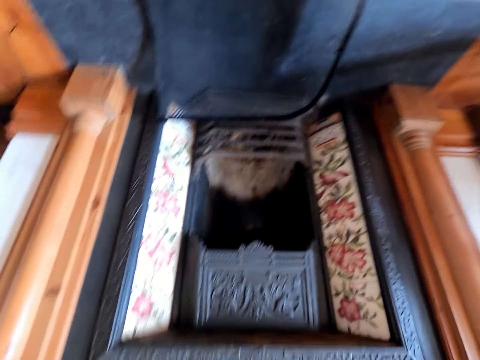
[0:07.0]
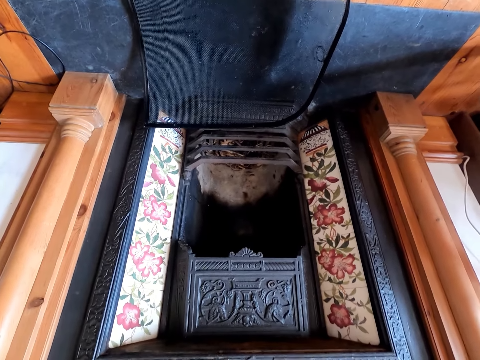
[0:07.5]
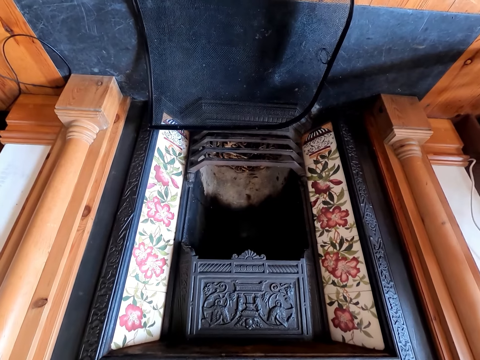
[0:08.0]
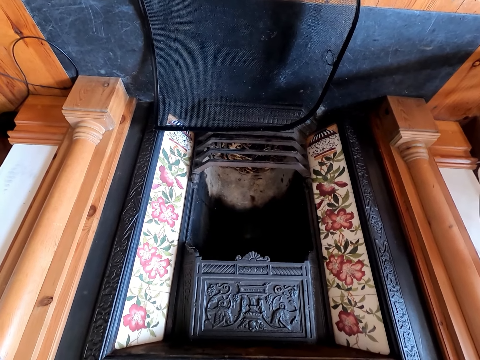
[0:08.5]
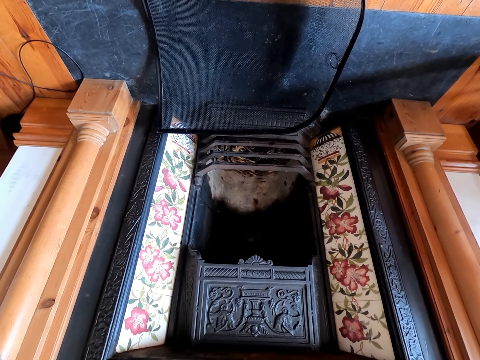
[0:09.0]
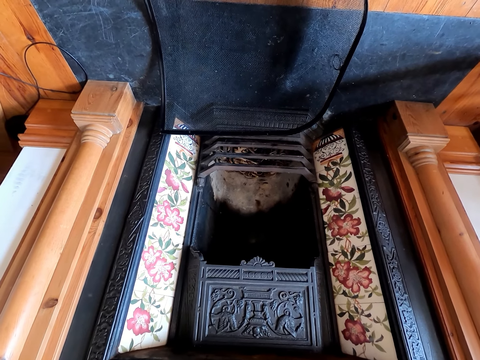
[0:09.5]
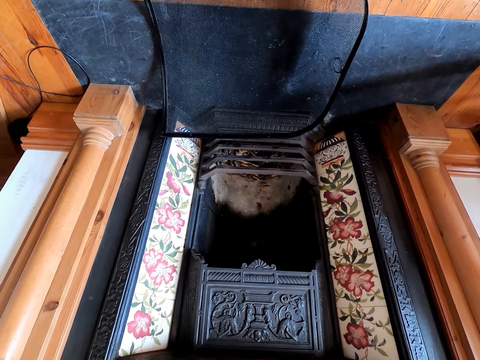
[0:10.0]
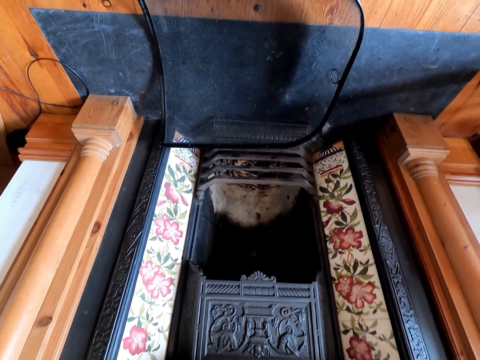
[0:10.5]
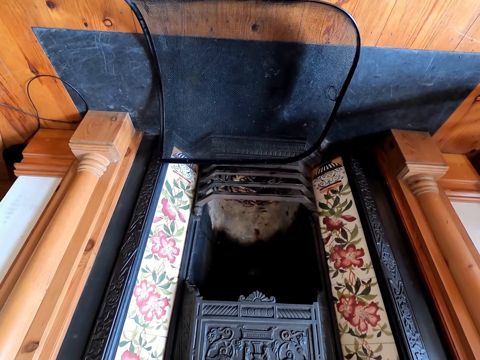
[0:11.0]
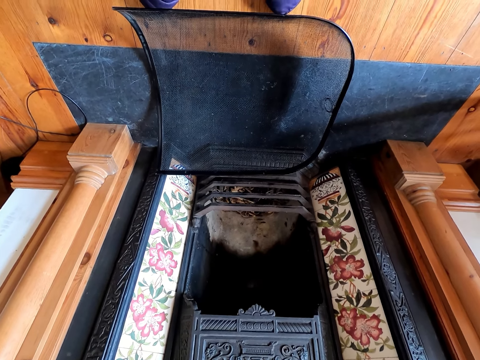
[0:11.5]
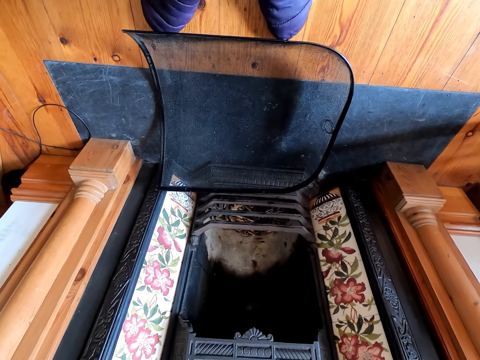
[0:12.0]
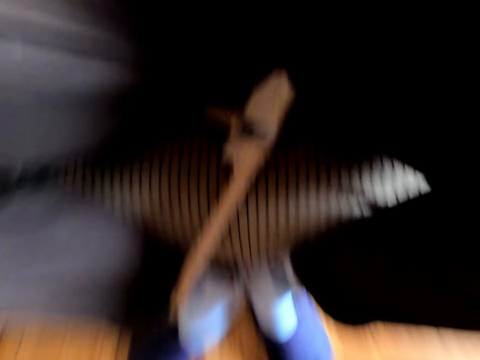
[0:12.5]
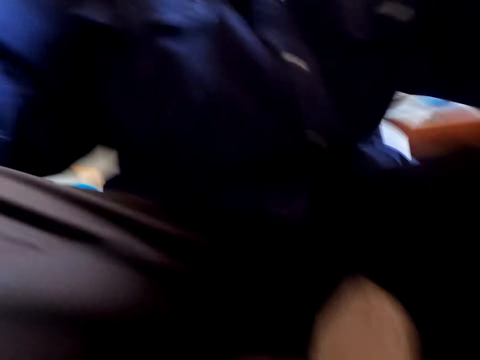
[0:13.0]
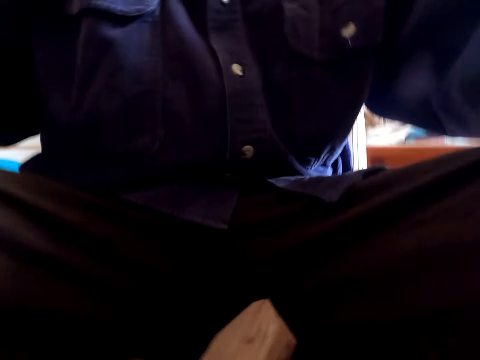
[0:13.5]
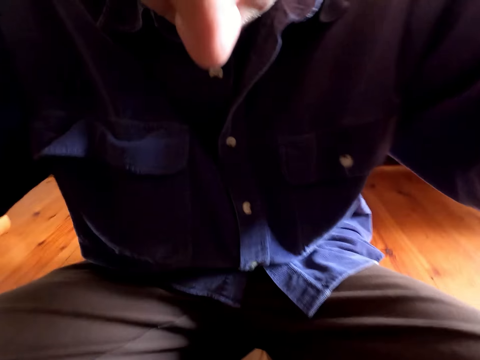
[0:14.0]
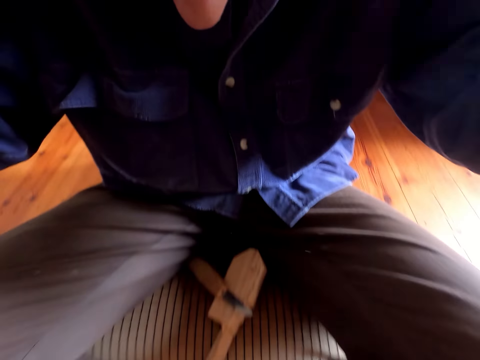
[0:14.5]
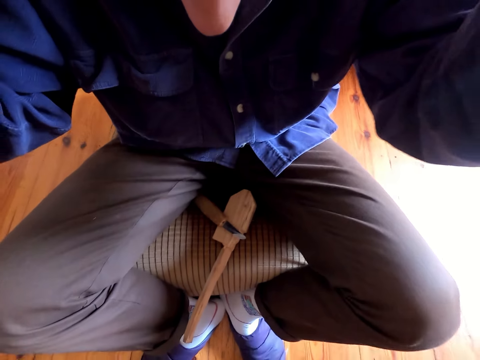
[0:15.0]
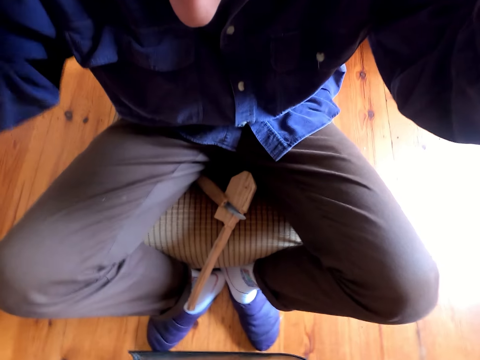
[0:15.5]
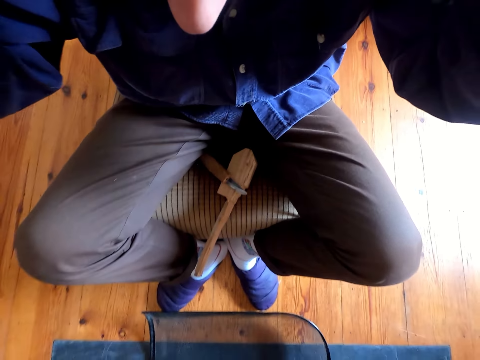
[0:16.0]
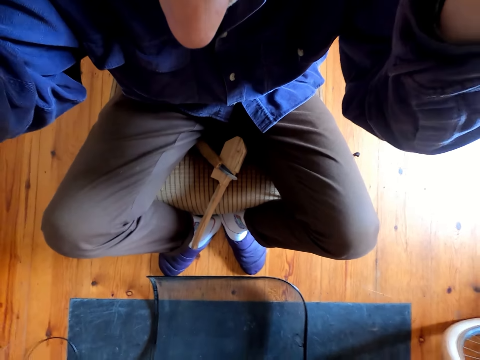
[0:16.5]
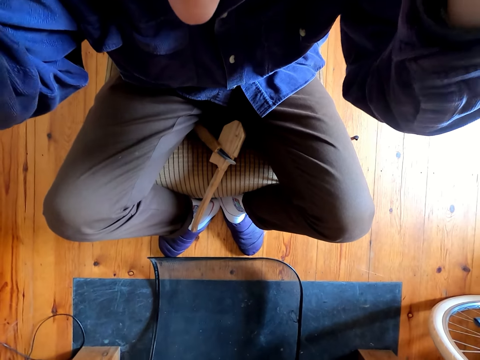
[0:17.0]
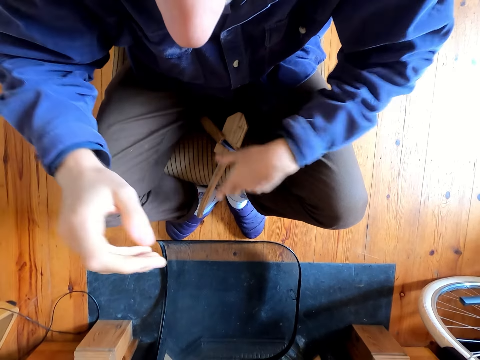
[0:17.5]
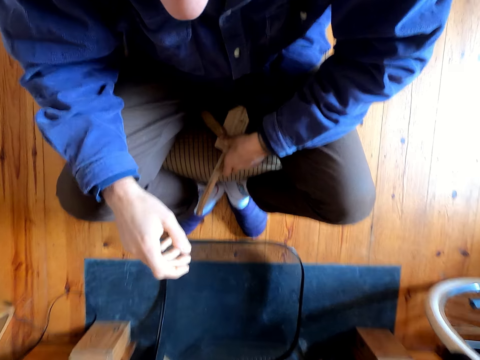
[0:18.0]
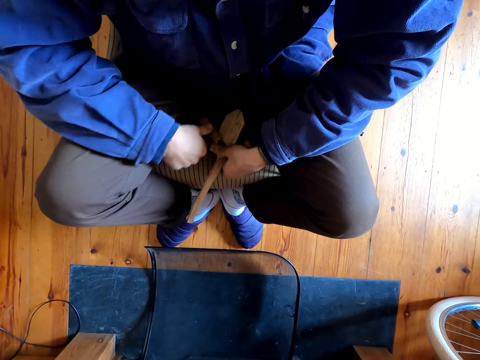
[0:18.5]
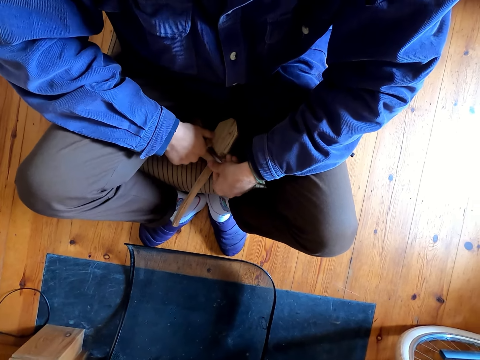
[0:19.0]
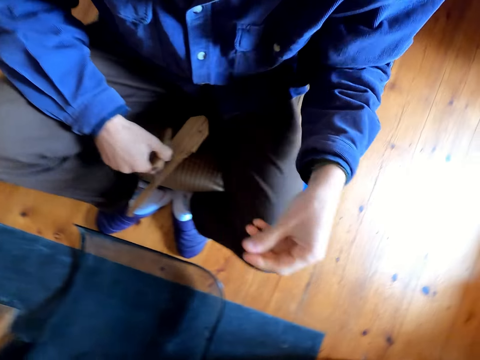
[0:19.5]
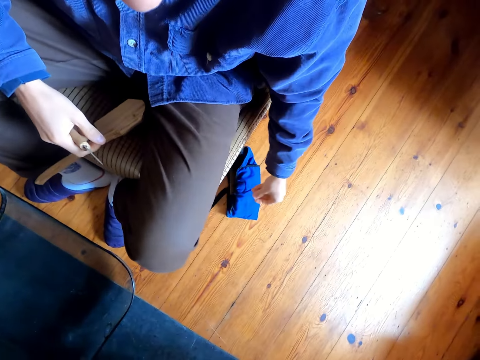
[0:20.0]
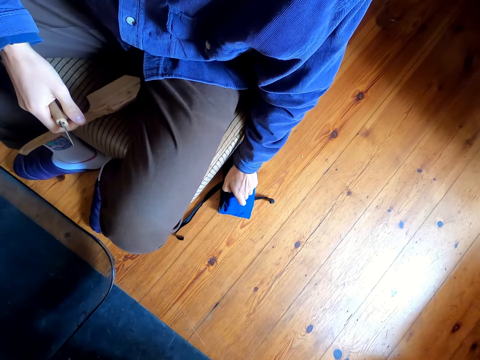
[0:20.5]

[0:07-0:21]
The camera wearer stares at the room. They take the wood on the stool.

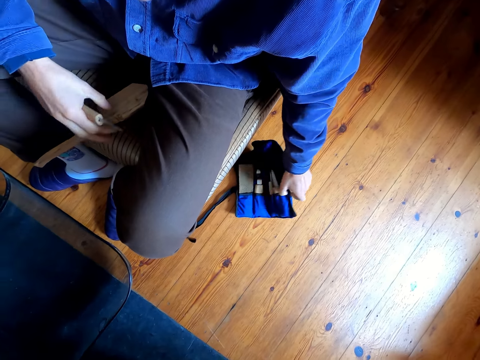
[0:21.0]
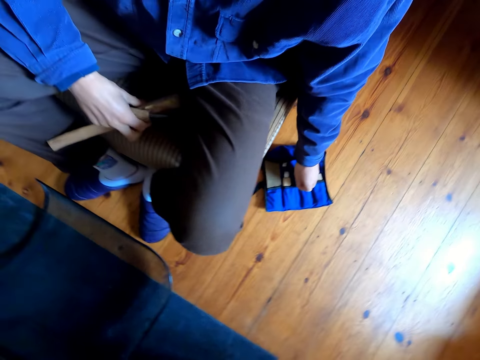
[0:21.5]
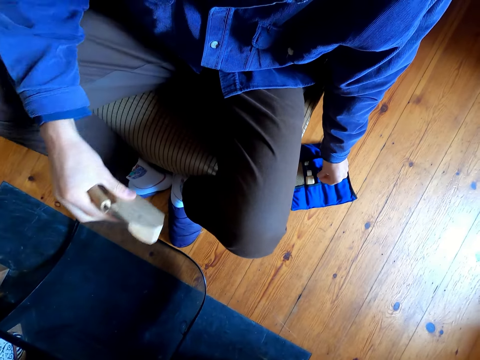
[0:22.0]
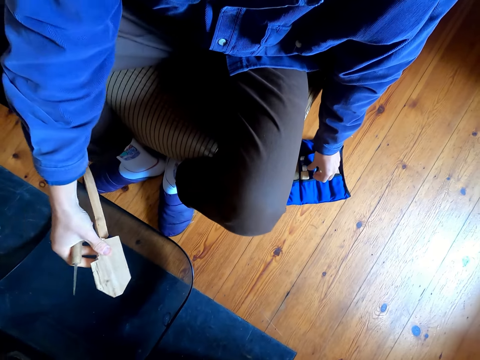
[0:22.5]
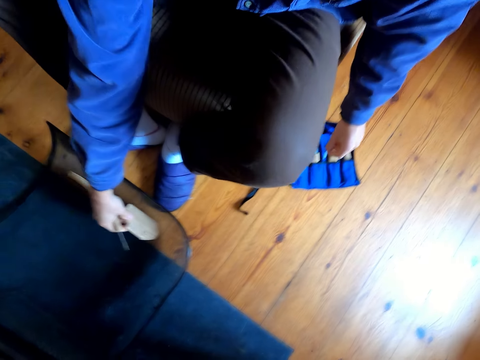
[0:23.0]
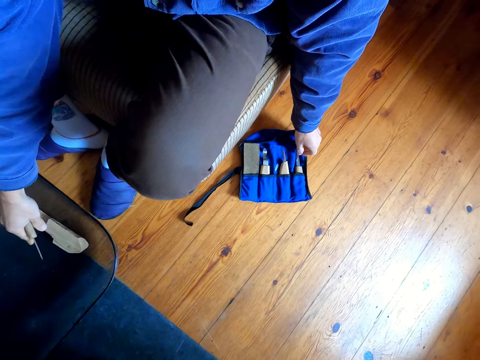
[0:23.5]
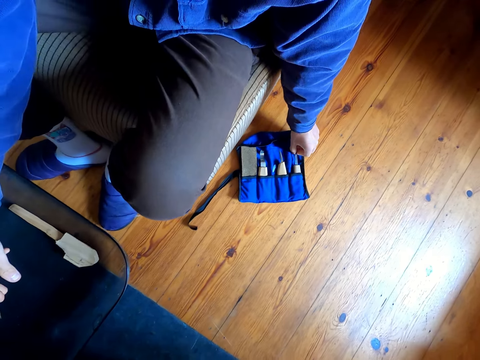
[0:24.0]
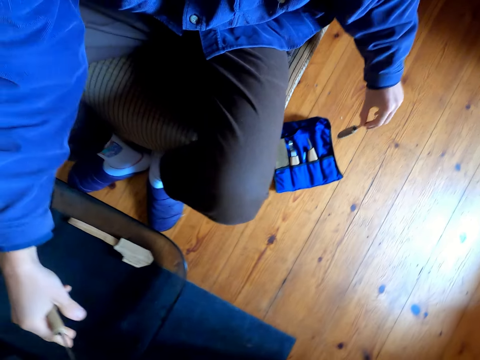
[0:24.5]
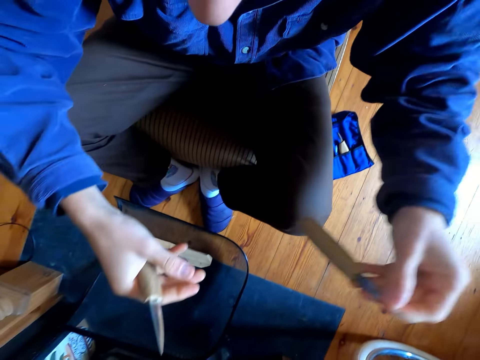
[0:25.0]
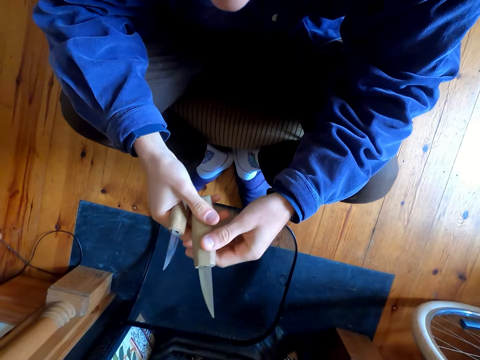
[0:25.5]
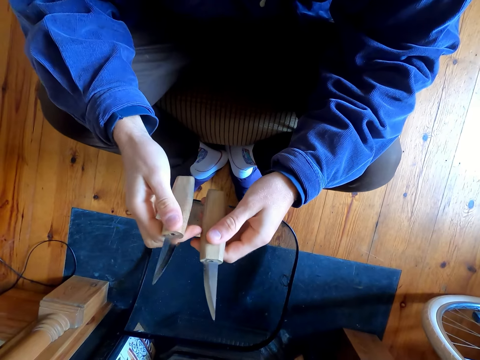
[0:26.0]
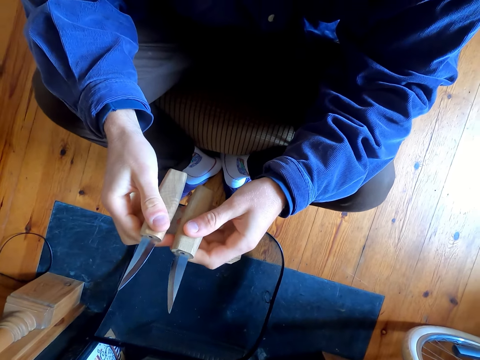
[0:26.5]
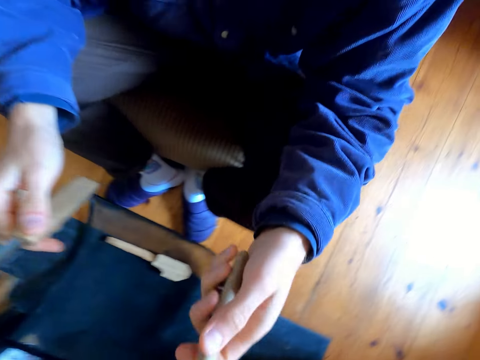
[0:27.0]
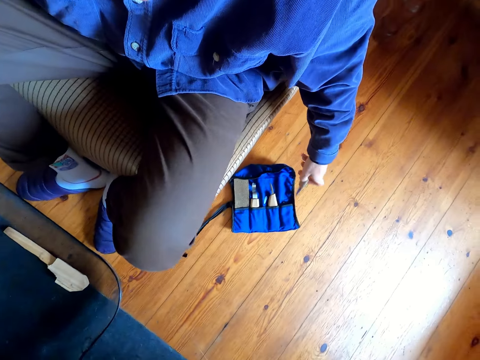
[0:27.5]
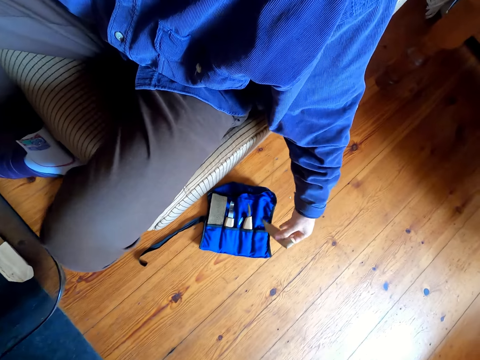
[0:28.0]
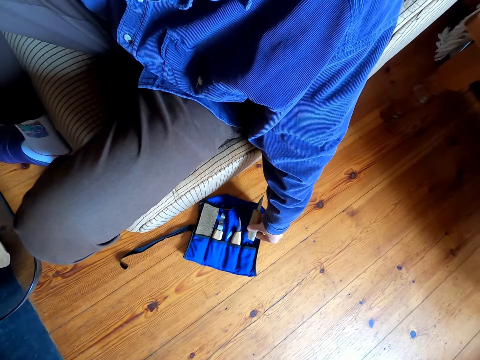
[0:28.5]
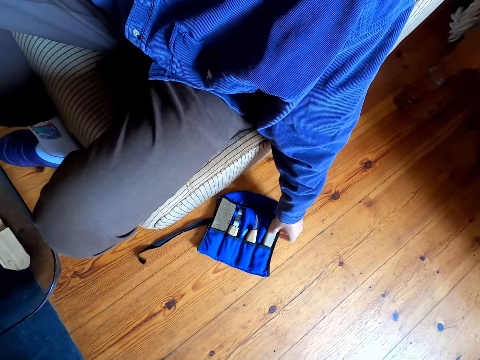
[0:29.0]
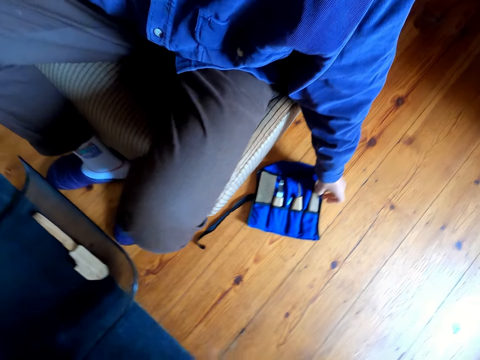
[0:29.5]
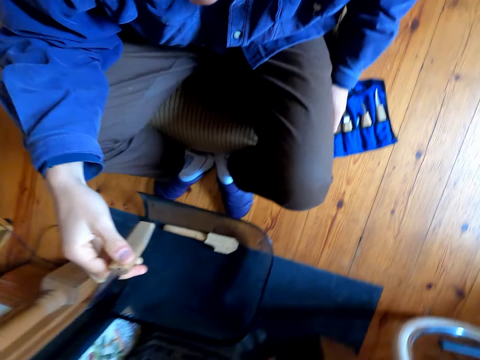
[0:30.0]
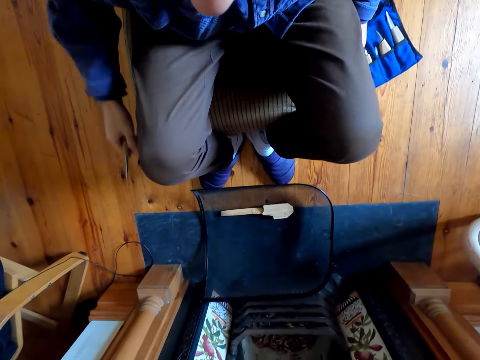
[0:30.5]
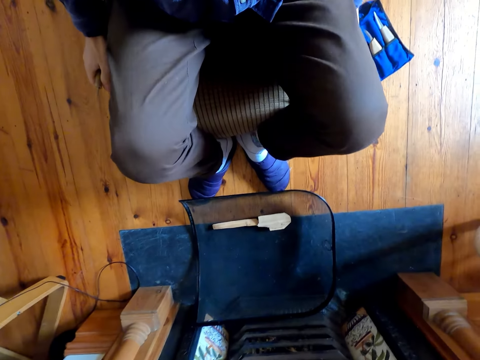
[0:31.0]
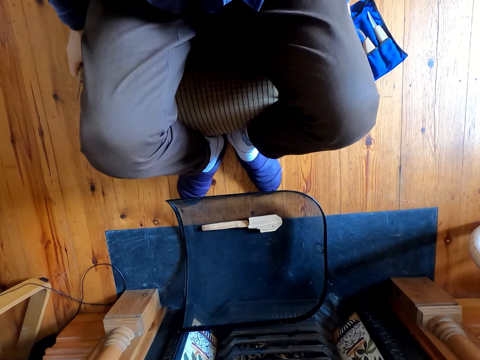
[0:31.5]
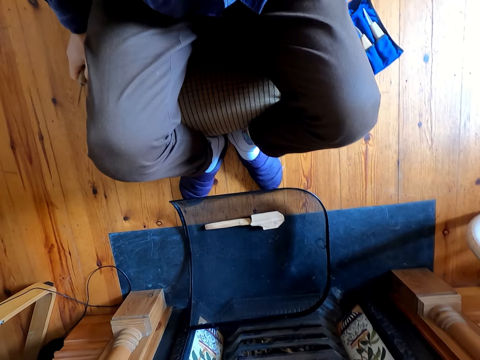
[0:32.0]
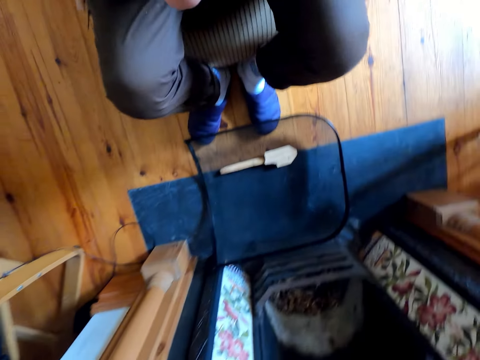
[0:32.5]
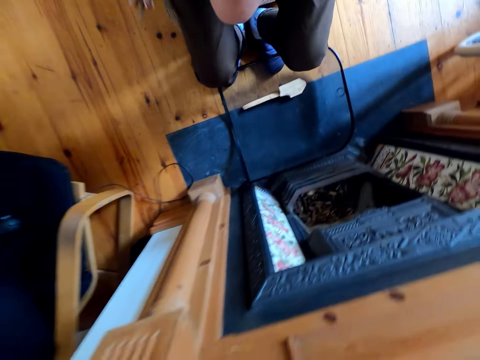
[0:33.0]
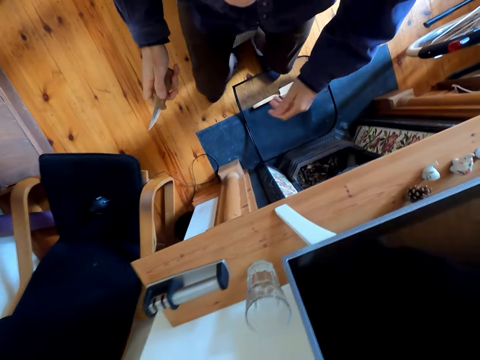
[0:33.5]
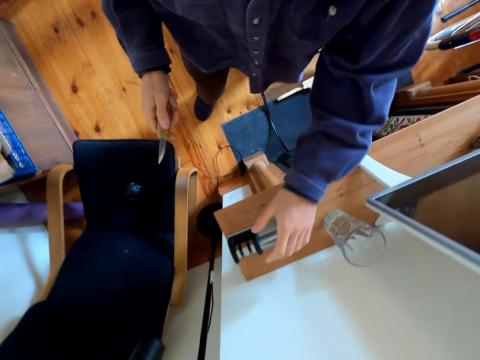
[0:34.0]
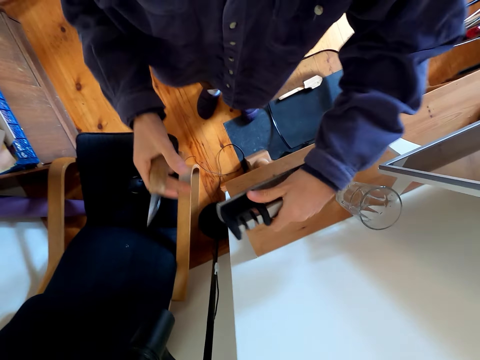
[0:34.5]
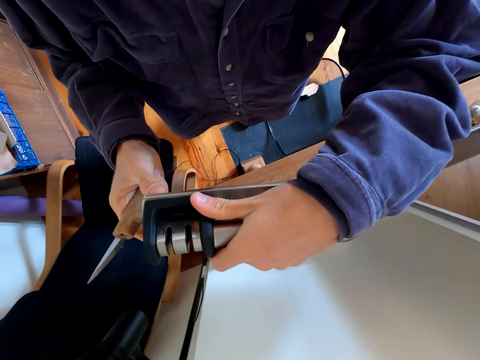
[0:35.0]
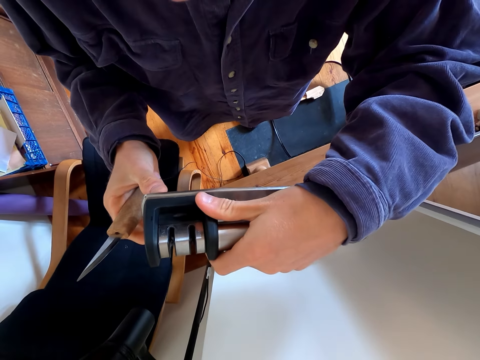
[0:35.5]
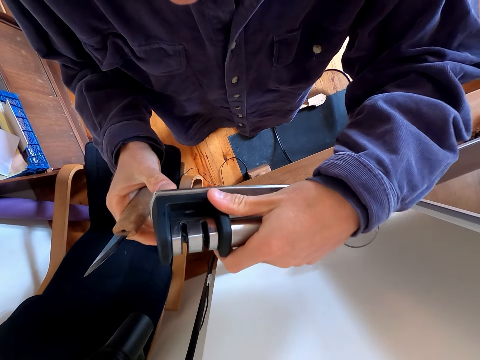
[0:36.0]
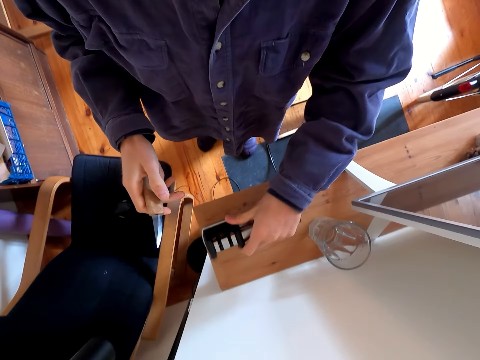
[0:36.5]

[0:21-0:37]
The camera wearer touches something on the floor. They put the wood in the bowl. They take two knives. They stare at the knife. They put the knife in the knife bag. They touch the stool, stand from the stool and walk towards the timber. They pick up something on top of the timber. They touch something. They stare at something.
